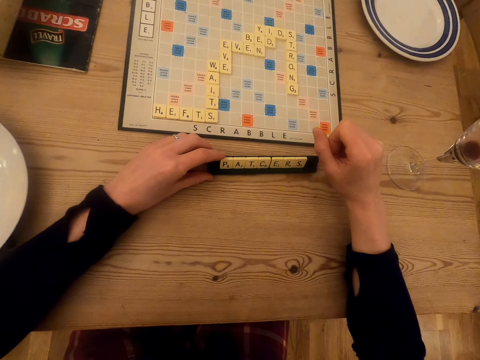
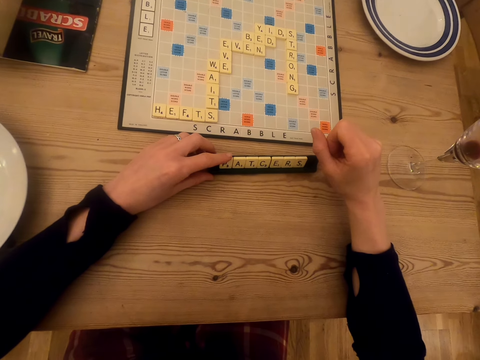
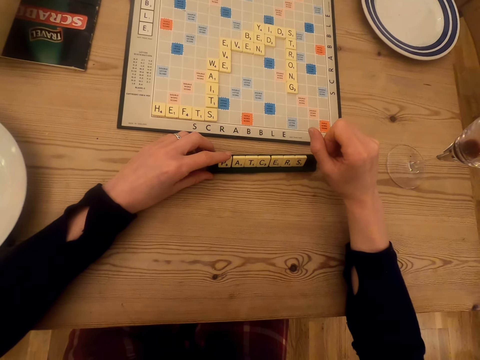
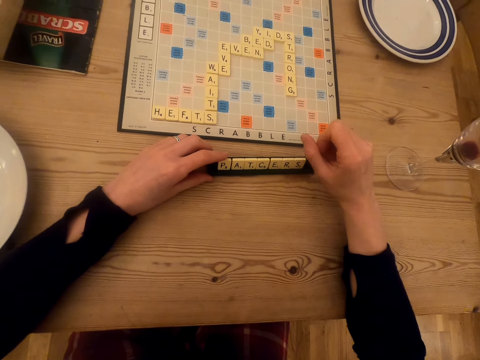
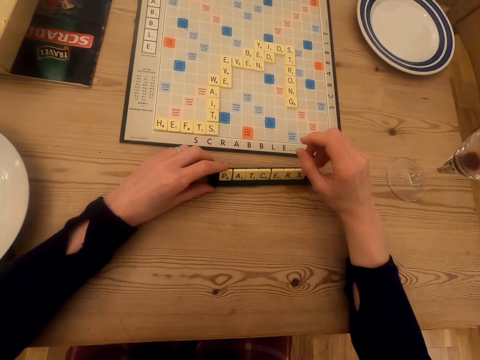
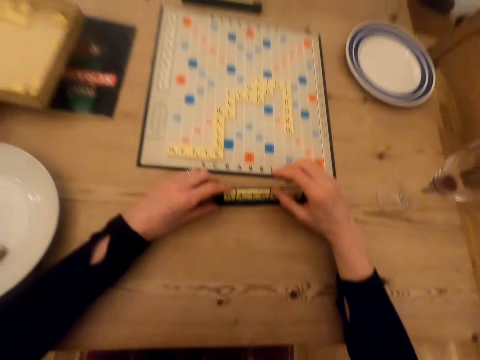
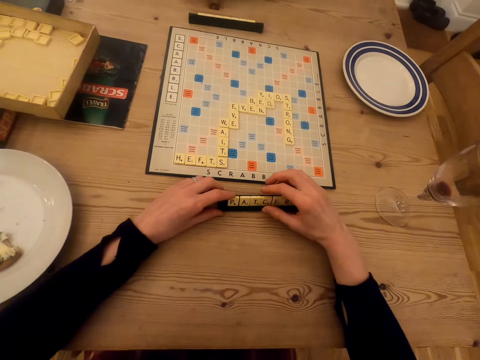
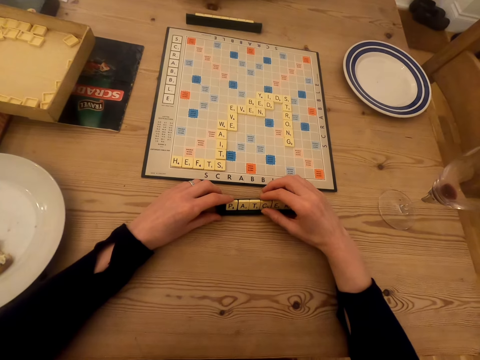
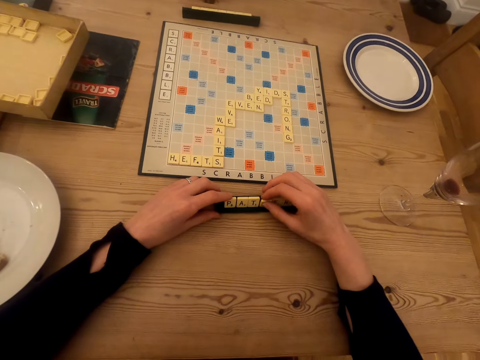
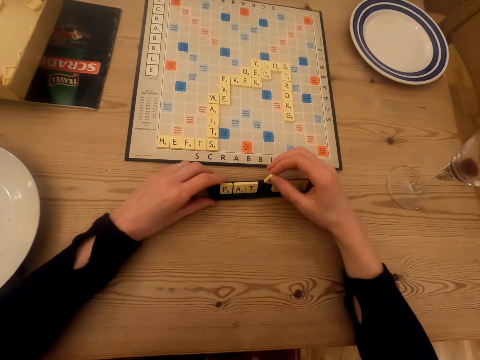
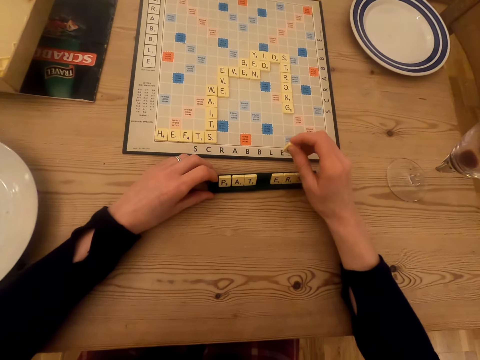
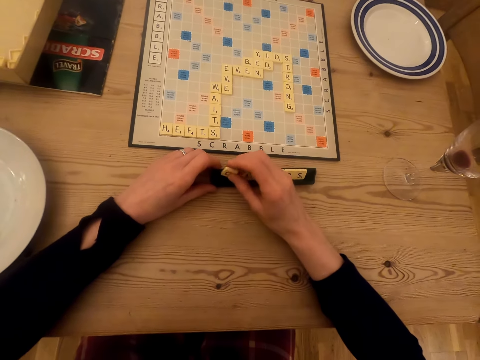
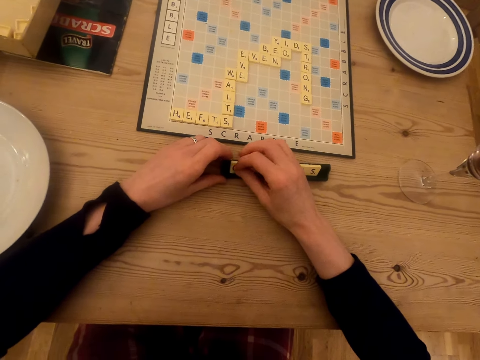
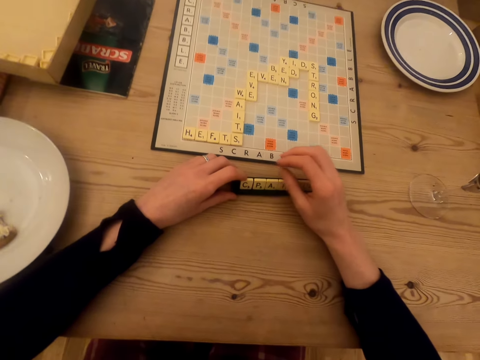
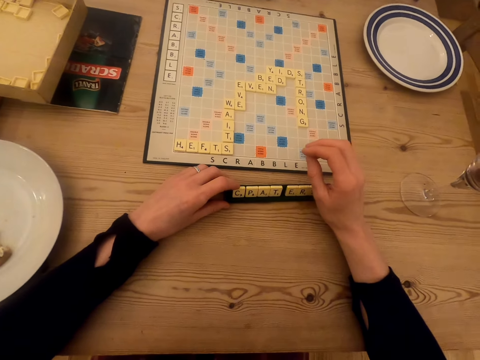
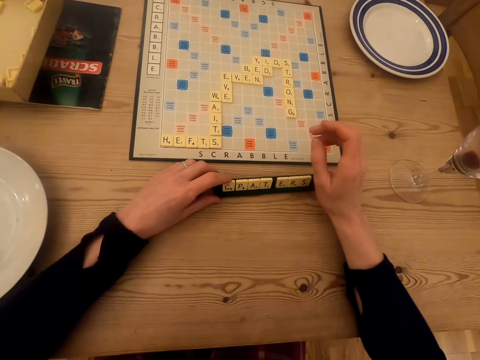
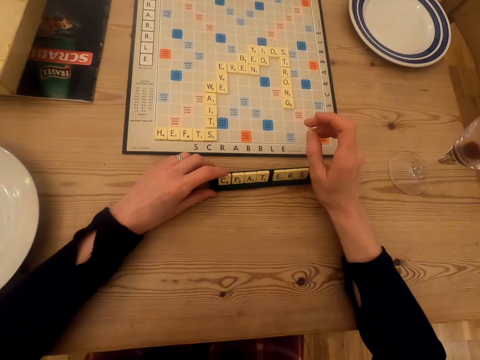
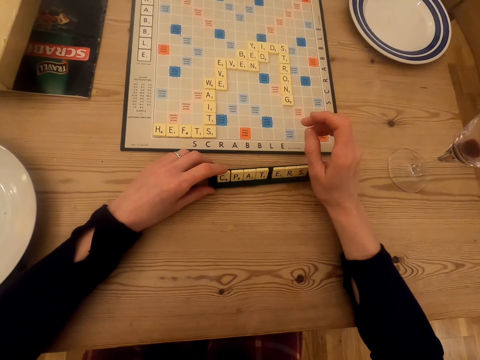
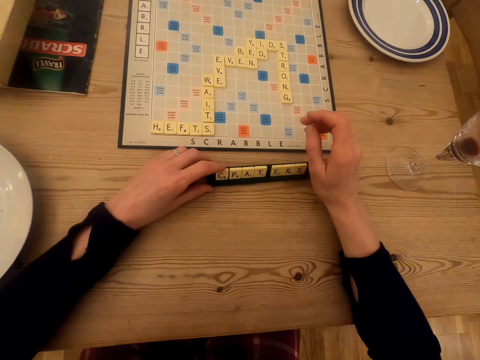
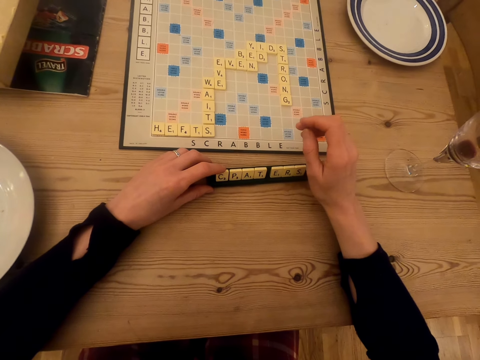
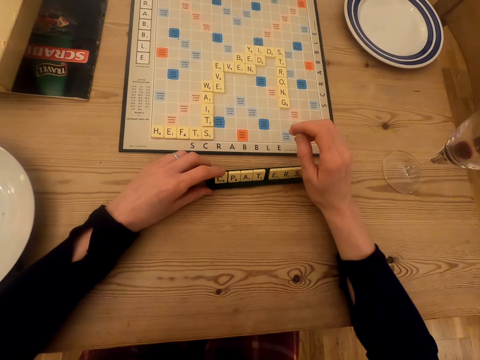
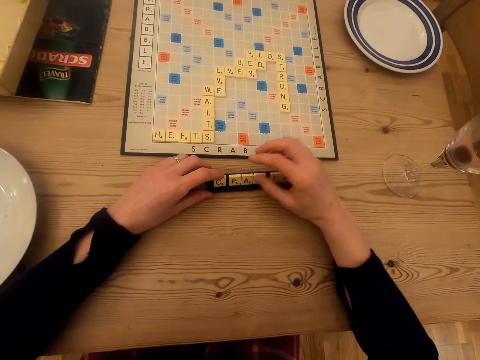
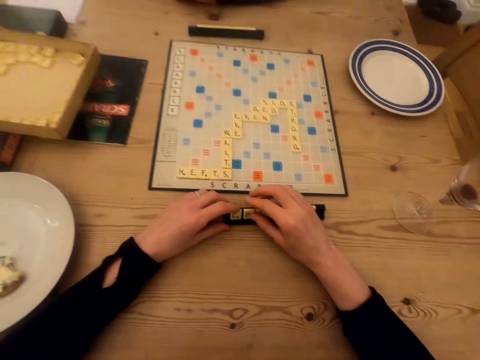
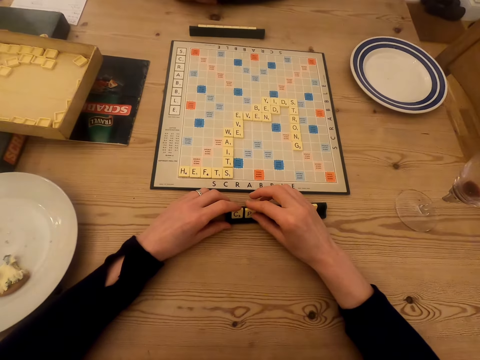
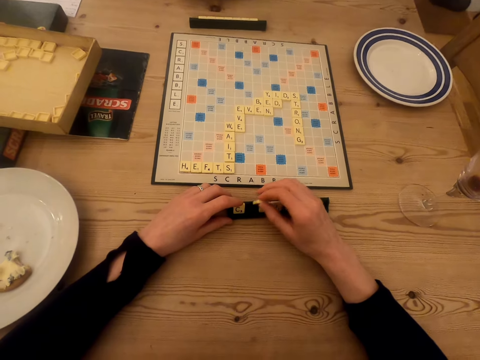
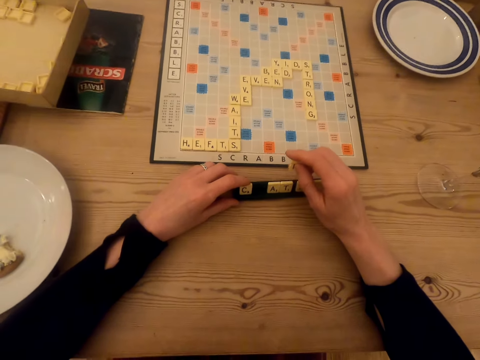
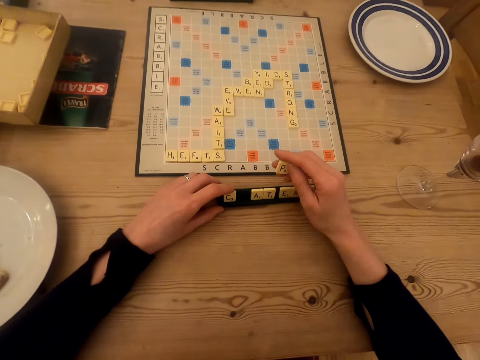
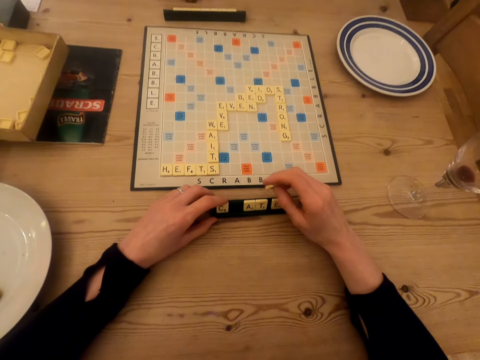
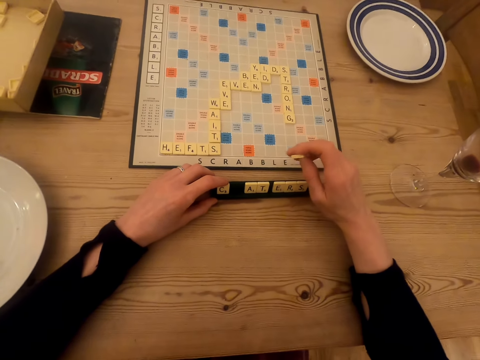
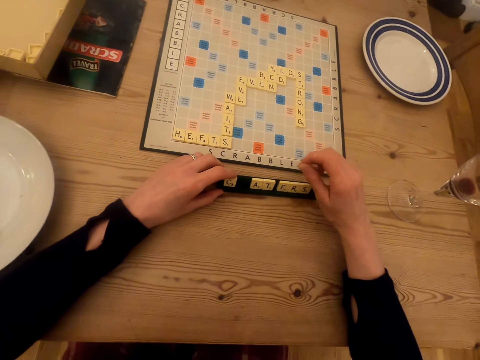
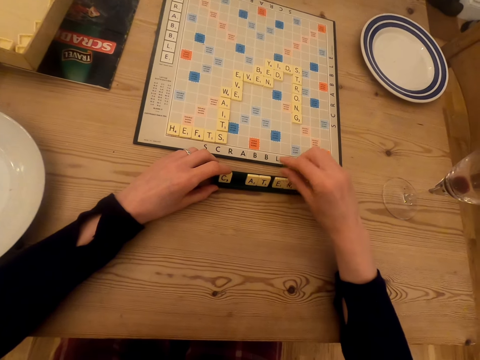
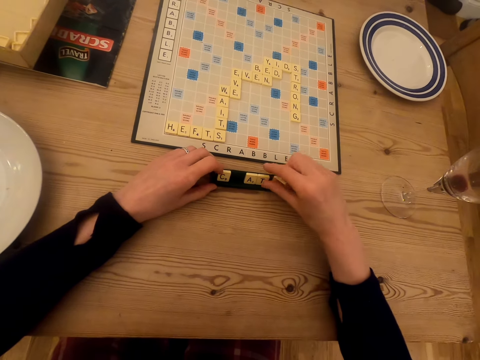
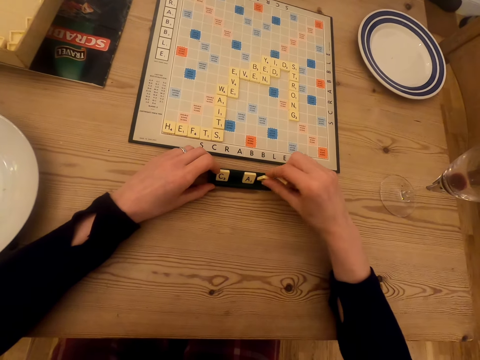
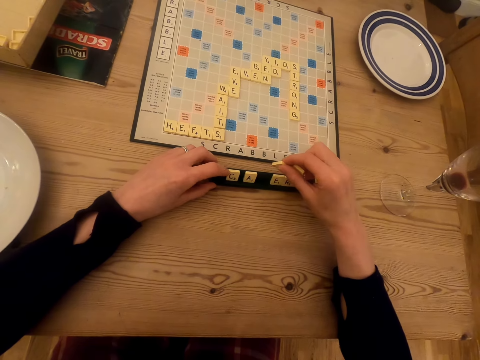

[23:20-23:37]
A man talks in the room. The man interacts with the camera wearer. The camera wearer arranges the scrabble tiles in the scrabble tile holder. They pick up the letter tile, drag the letter tile on the rack, and place the letter tile on the rack. They interact with the man. They talk in the room. They pick up the letter tile. They stare at the scrabble tiles. They pick up the scrabble tile. They drag the letter tile on the rack.

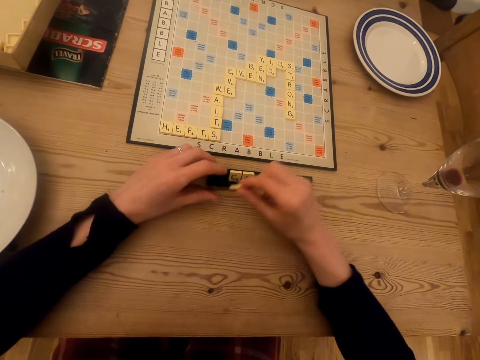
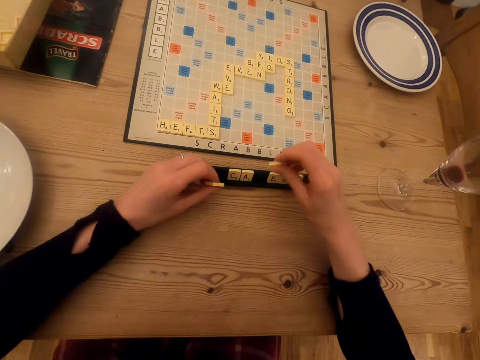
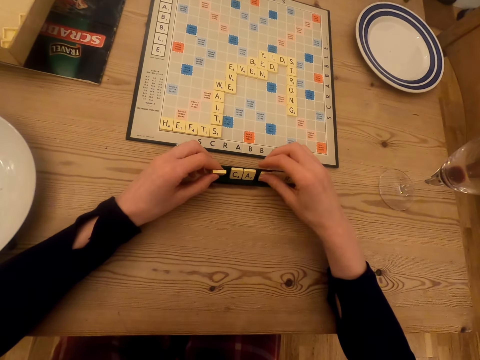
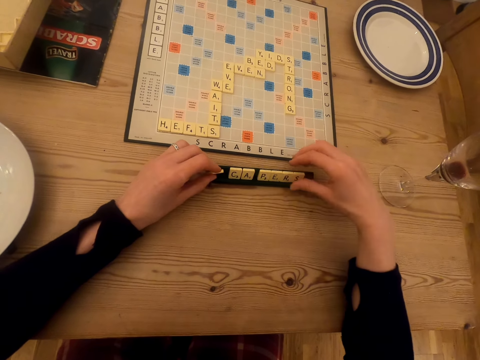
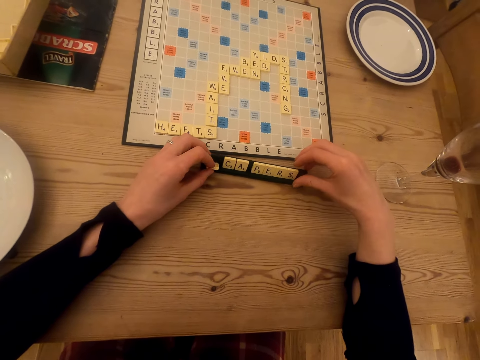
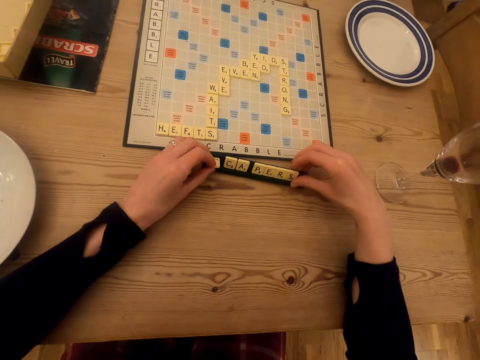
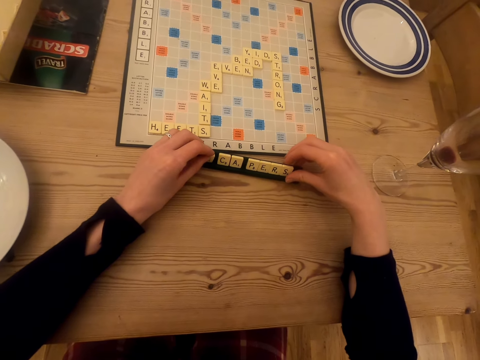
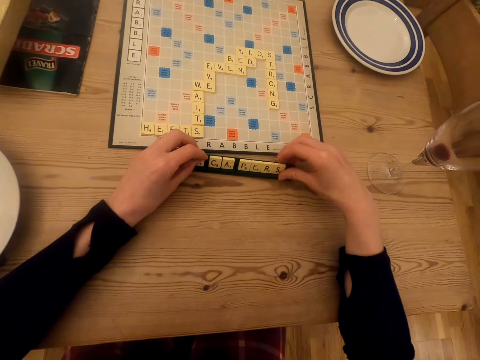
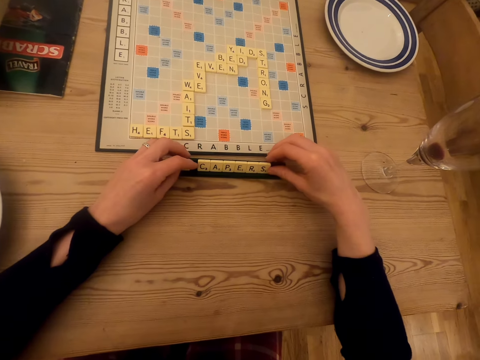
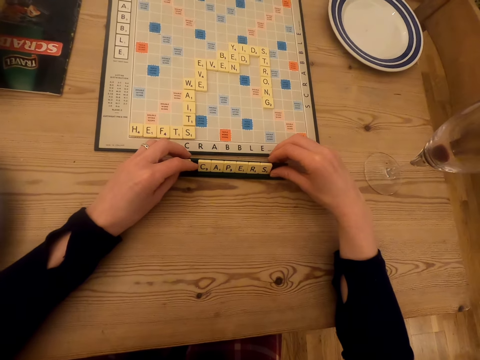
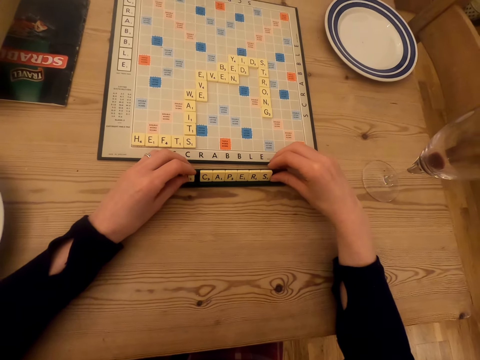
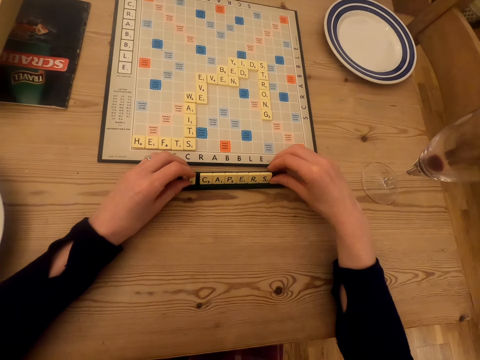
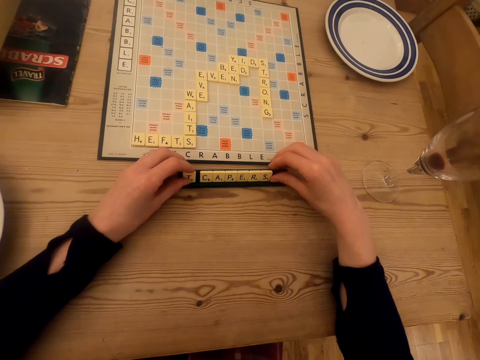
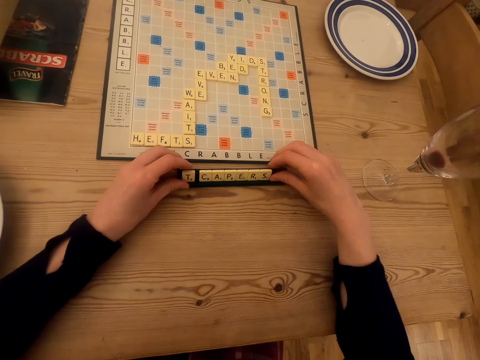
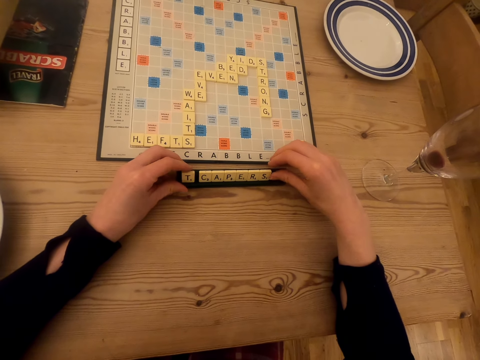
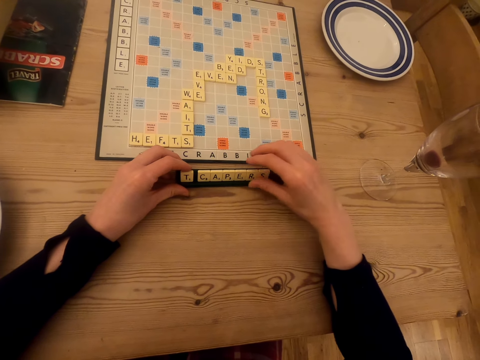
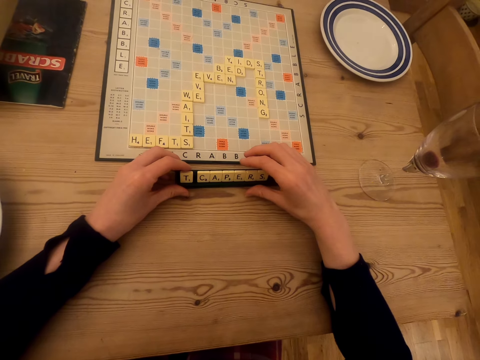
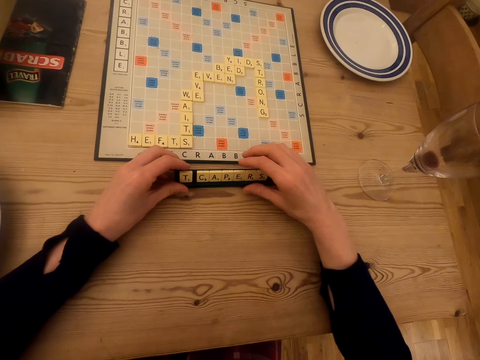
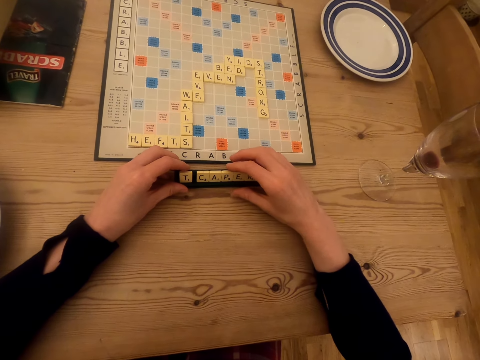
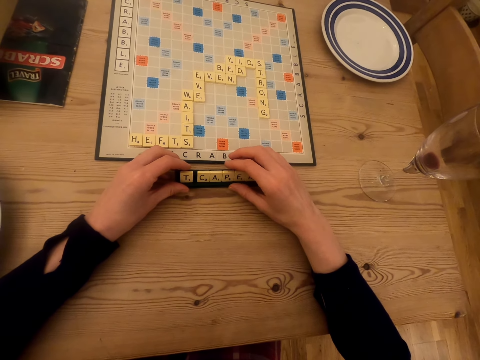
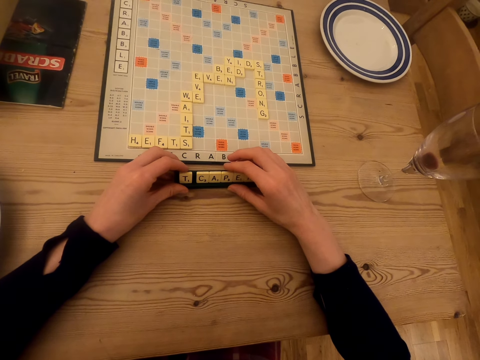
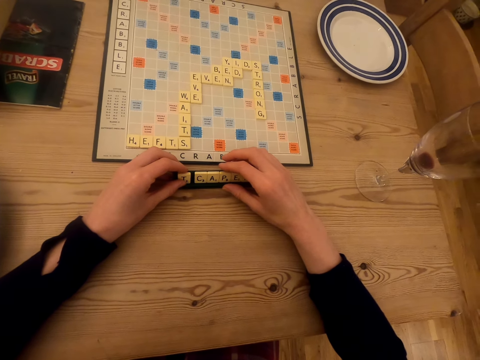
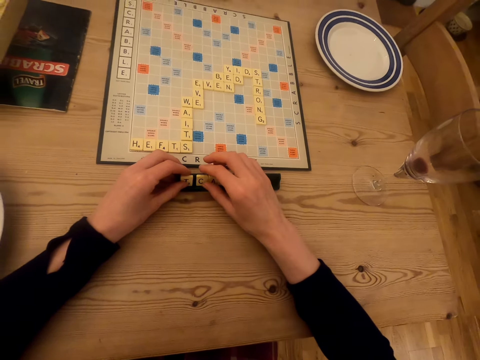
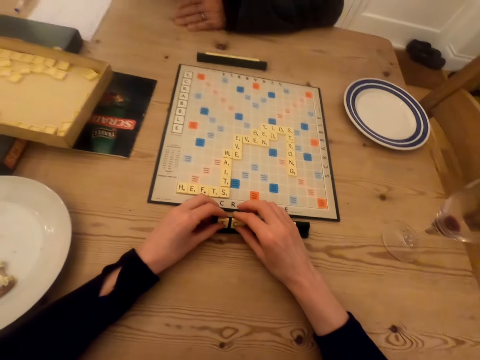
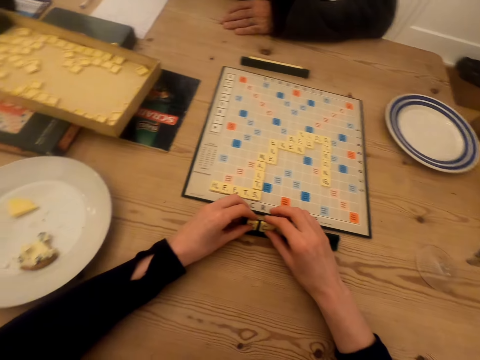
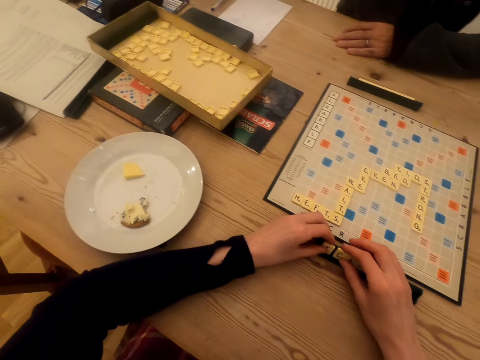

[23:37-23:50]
The camera wearer passes the scrabble tile to the left hand. They put the scrabble tiles in the scrabble tile holder. They stare at the scrabble tiles. Someone talks in the room. The camera wearer looks around.
